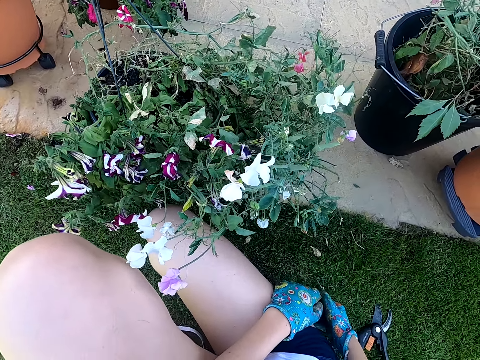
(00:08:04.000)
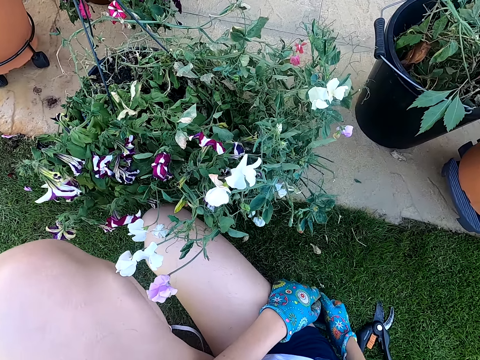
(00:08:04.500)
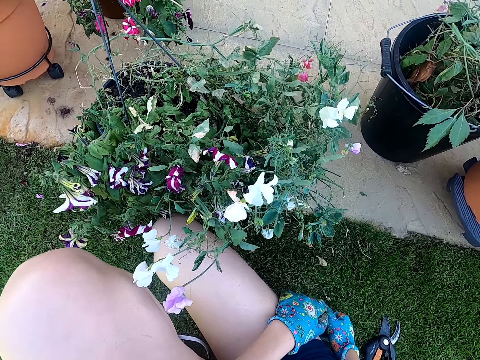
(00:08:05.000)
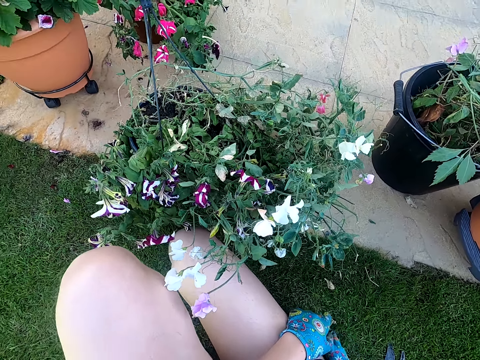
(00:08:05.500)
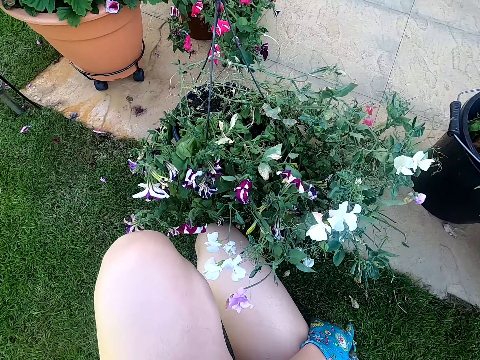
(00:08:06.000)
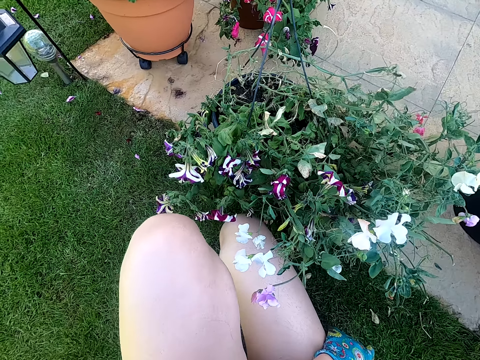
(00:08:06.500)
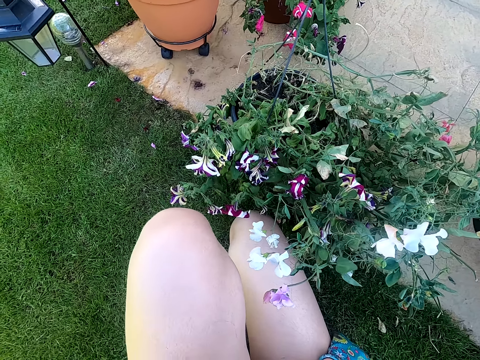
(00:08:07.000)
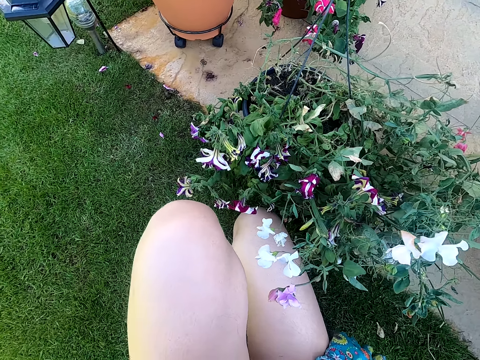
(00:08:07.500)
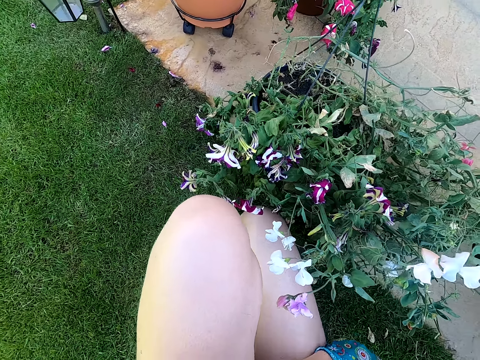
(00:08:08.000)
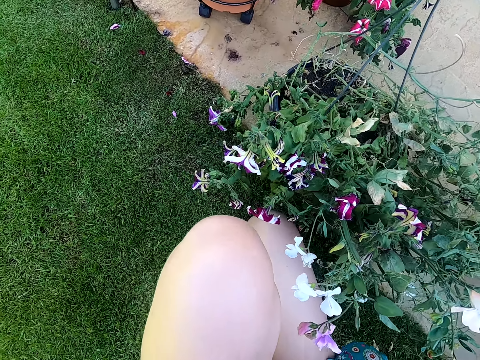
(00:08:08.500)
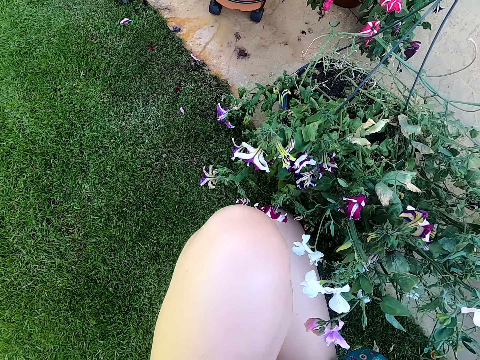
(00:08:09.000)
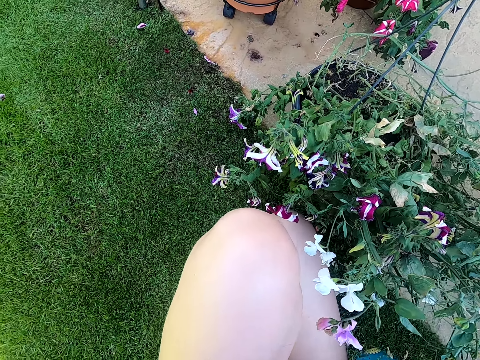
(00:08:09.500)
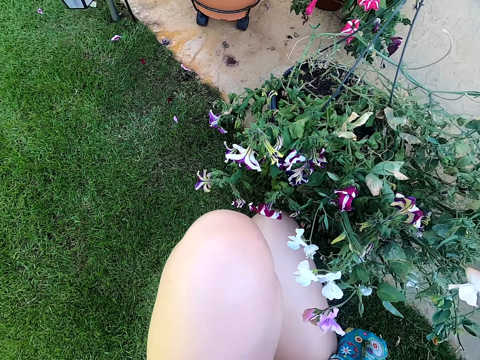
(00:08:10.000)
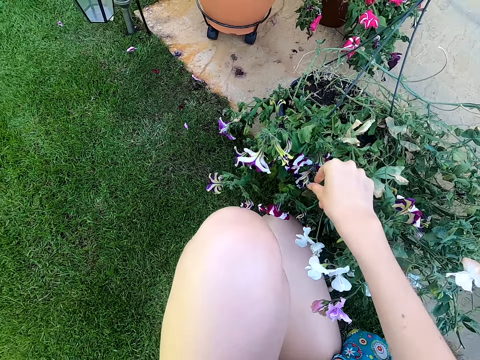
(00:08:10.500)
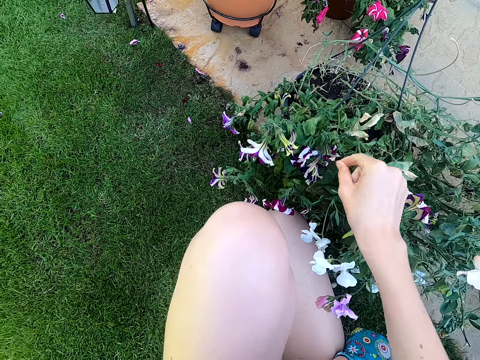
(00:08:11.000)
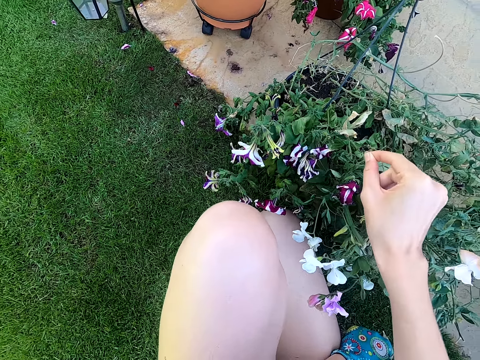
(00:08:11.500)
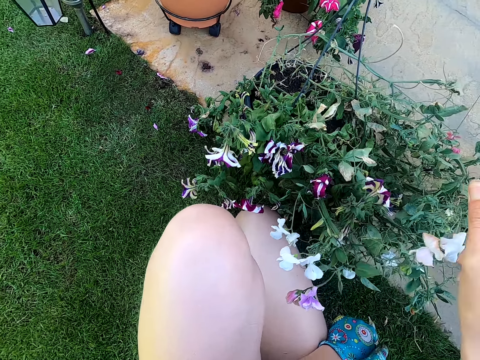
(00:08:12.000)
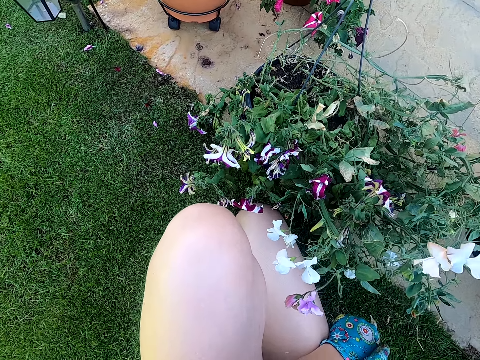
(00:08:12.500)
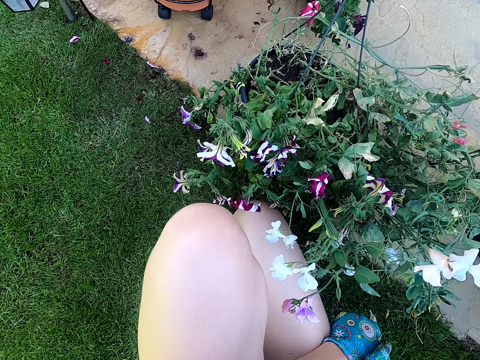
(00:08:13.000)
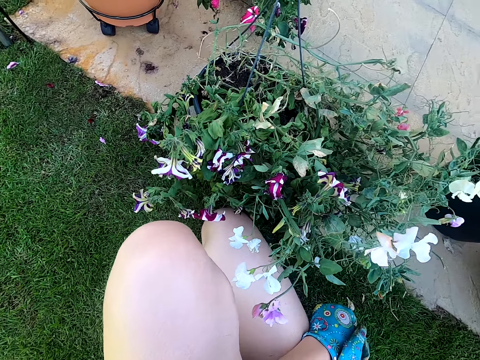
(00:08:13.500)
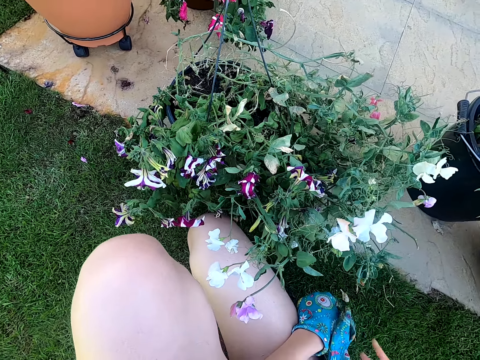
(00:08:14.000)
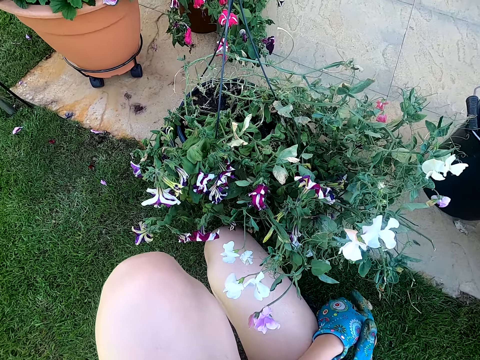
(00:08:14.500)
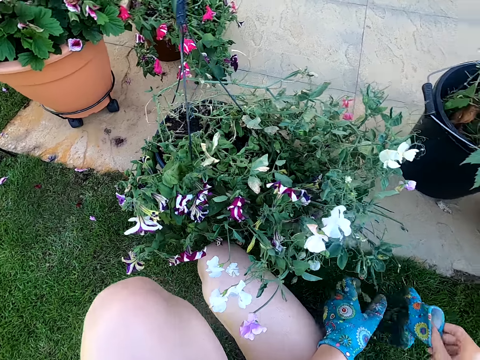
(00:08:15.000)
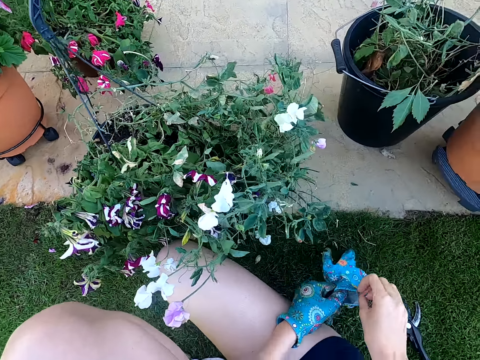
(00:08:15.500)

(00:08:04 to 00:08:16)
The camera wearer stares around. They look at the plant. They touch the plant. They remove something from the potted plant.

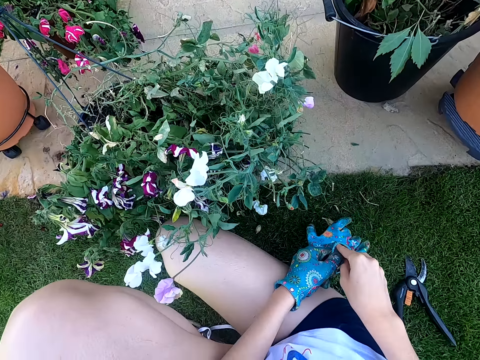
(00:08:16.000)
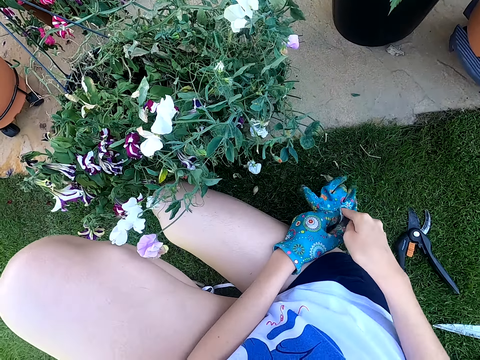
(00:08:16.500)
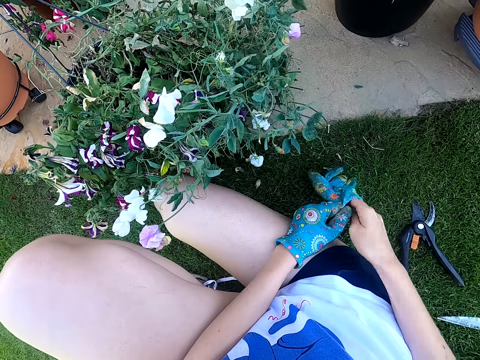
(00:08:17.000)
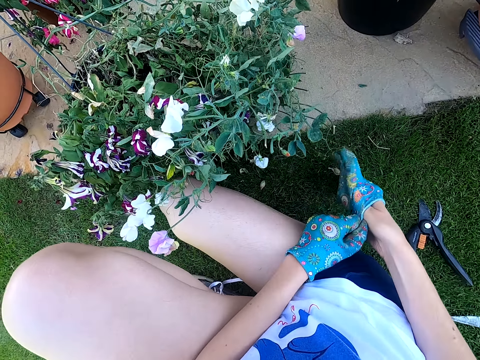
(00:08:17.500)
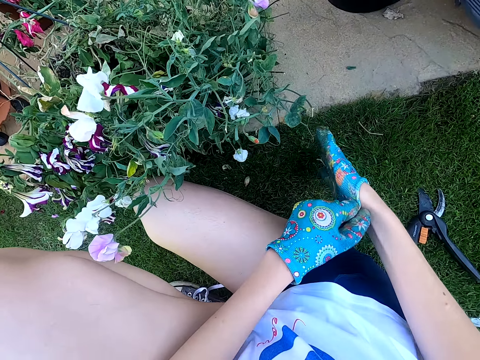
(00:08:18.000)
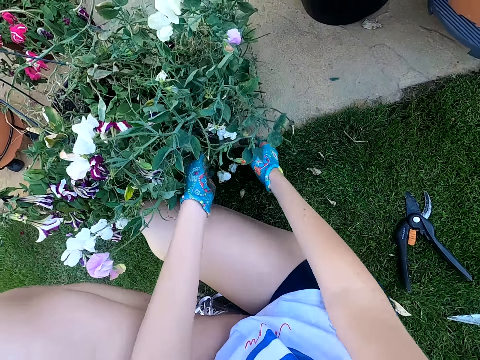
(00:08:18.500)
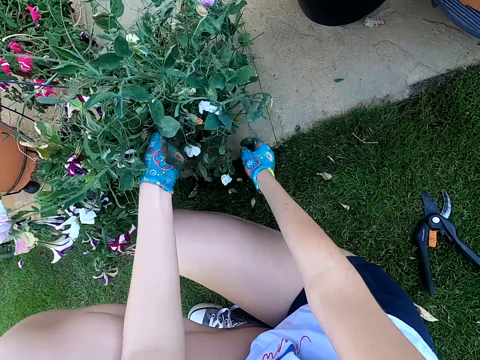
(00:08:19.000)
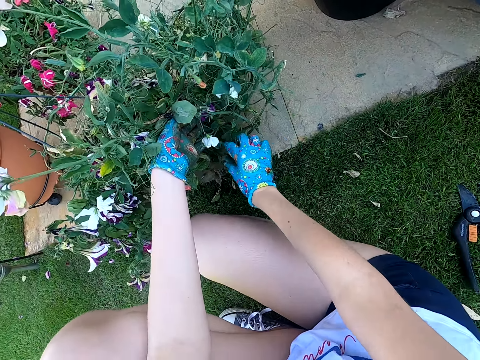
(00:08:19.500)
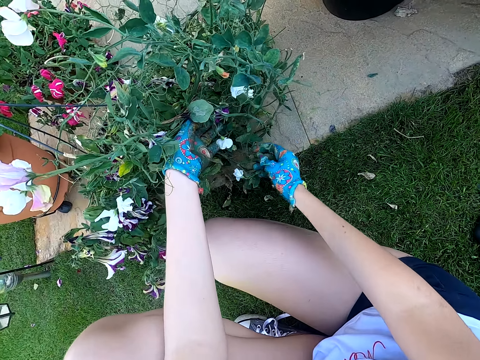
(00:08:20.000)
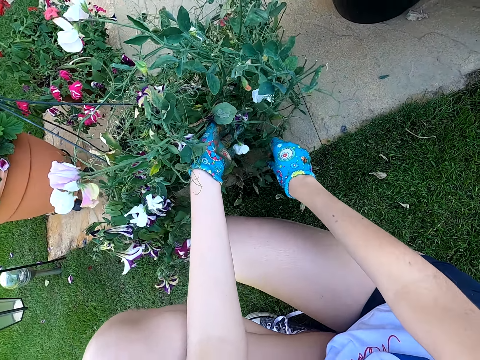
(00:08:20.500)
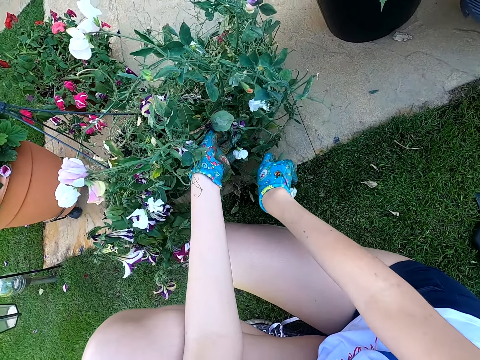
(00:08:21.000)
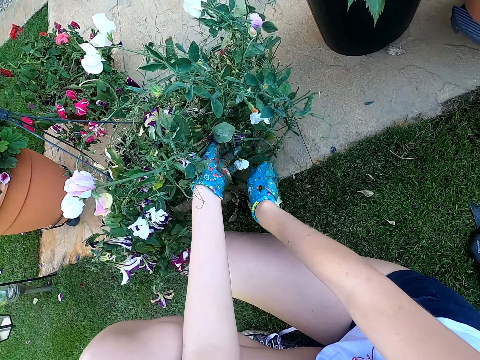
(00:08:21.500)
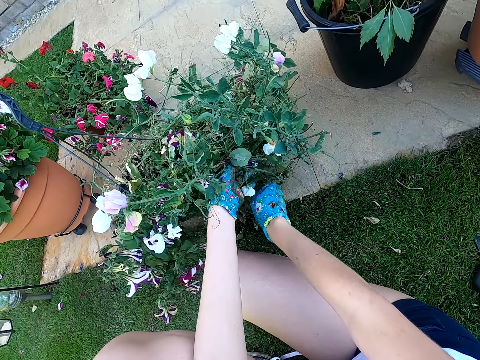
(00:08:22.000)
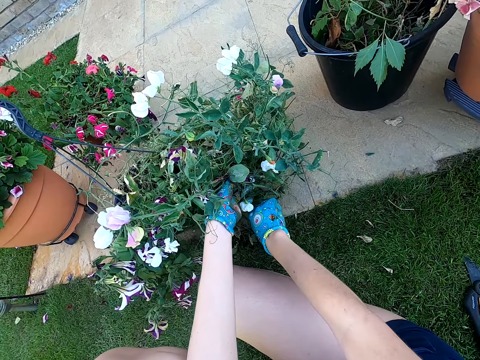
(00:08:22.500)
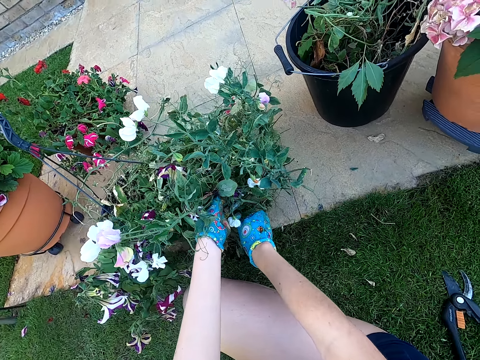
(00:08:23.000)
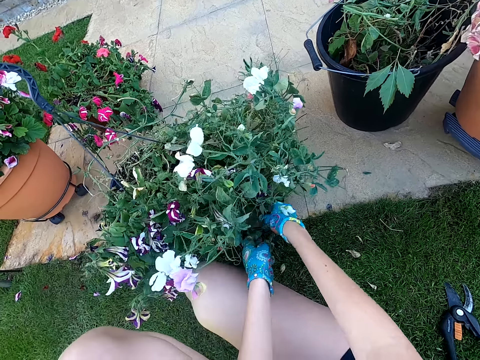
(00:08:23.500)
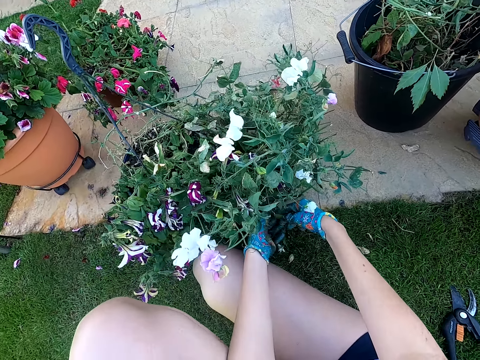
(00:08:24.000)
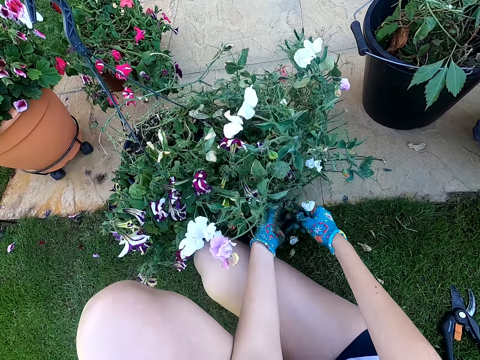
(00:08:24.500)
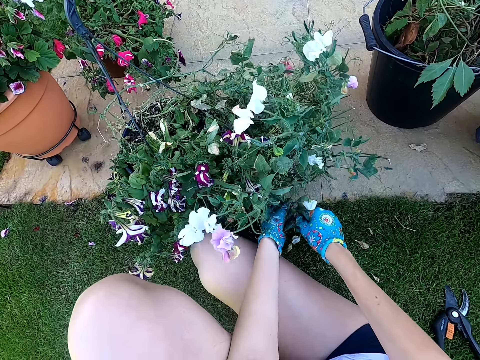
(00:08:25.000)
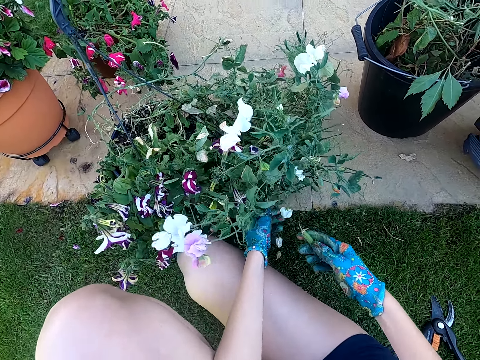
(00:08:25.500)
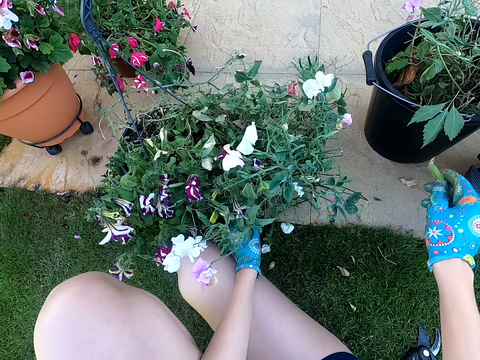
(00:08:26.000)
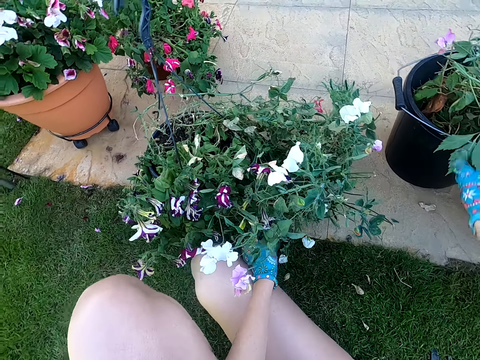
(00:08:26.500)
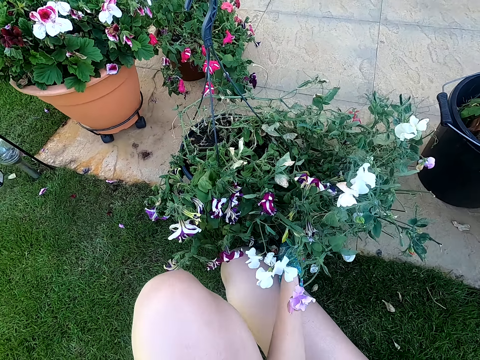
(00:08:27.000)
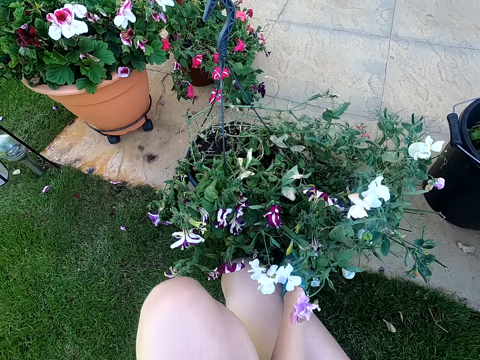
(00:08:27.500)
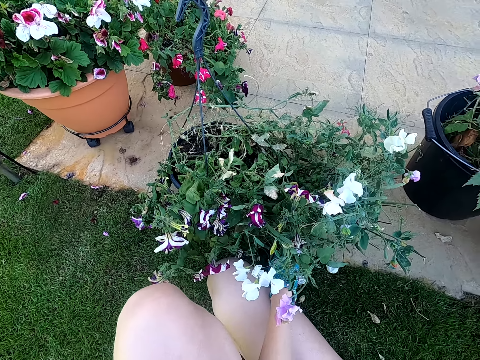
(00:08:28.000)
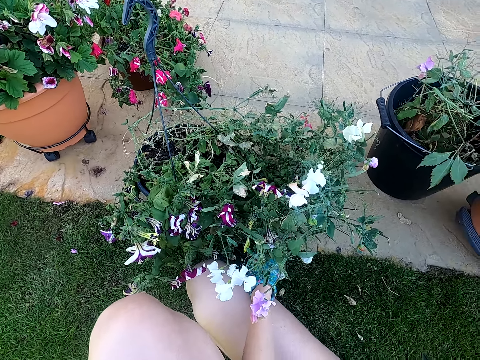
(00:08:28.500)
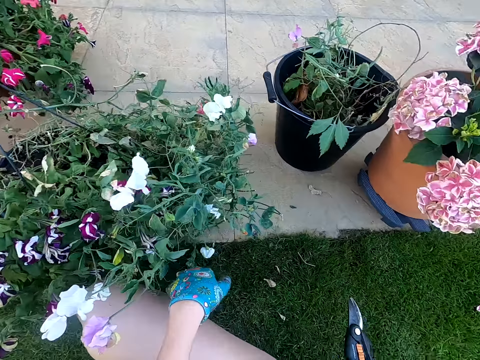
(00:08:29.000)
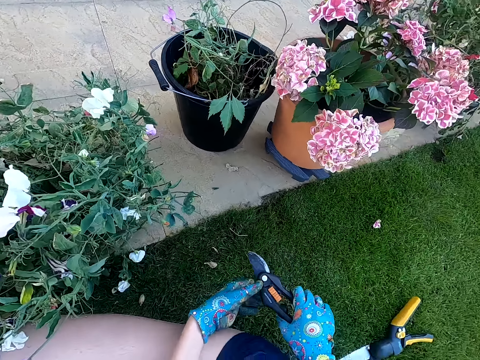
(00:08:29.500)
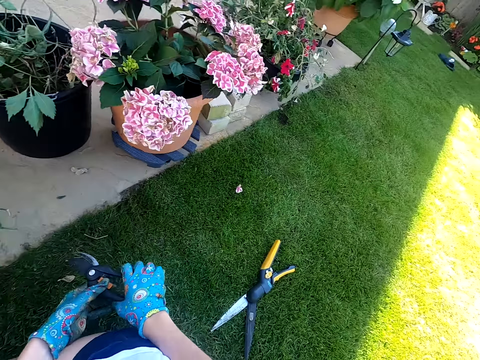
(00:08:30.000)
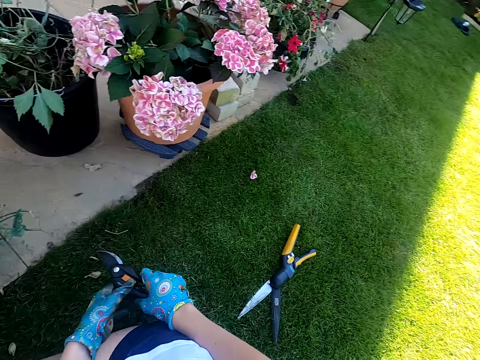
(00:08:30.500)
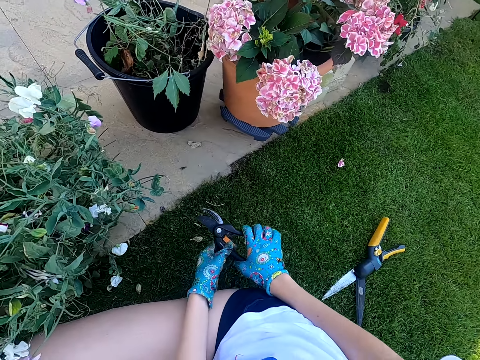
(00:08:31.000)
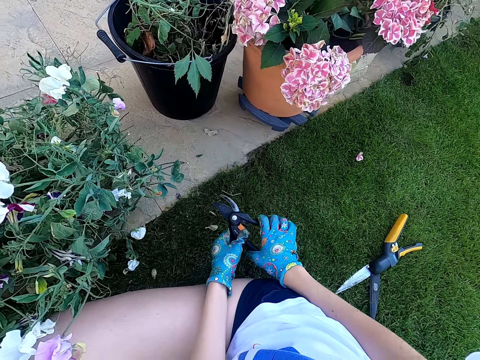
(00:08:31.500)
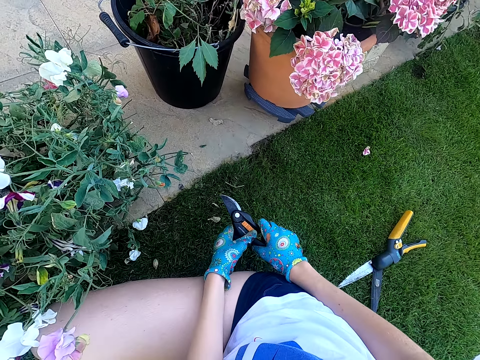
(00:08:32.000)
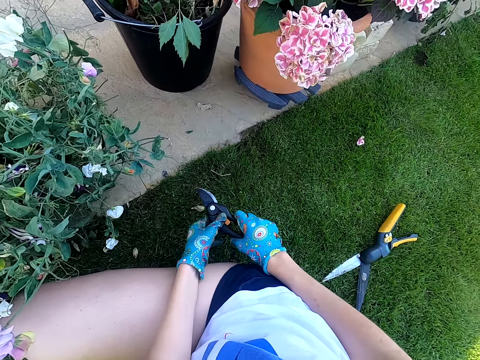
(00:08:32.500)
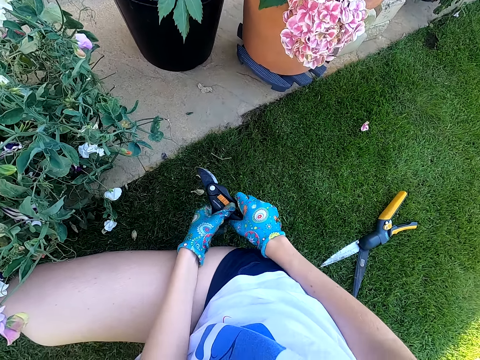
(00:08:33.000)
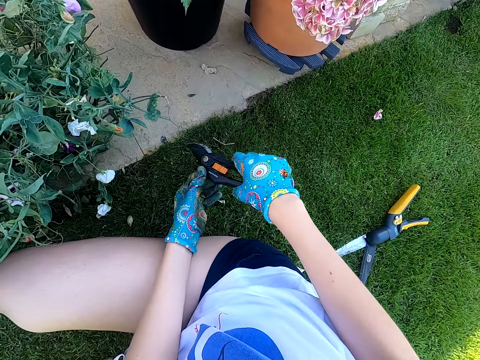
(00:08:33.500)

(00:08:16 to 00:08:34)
The camera wearer touches a glove. They put on the glove. They lift the plant. They touch the plant. They hold the plant with the right hand. They pluck a flower from the plant. They cut a pod from the plant. They put the pod in the bucket. They hold the shears. They pick the flower shears from the ground. They adjust the shears. They look around the area. They hold the flower shears.
